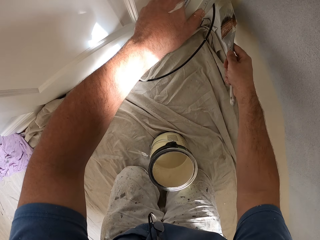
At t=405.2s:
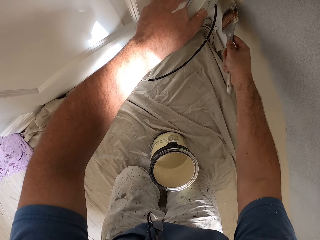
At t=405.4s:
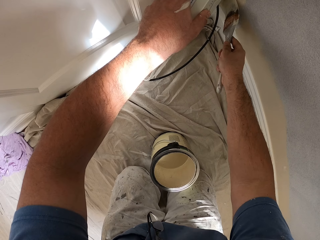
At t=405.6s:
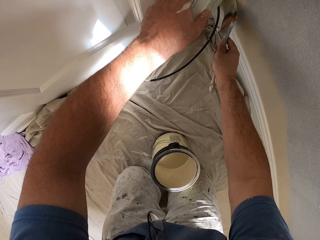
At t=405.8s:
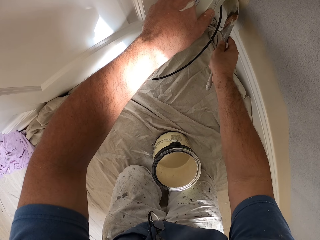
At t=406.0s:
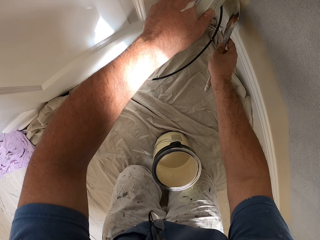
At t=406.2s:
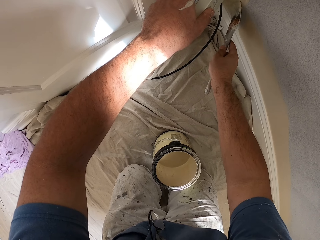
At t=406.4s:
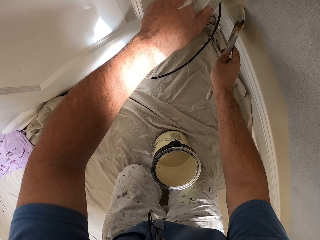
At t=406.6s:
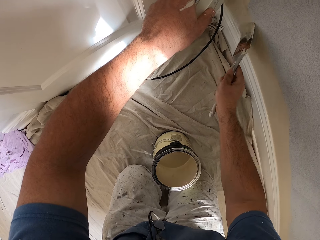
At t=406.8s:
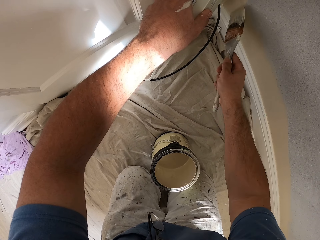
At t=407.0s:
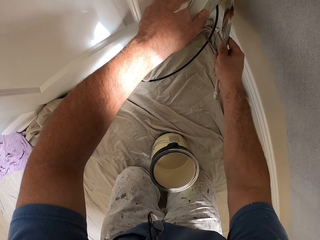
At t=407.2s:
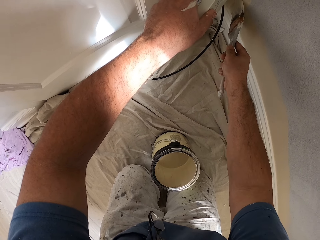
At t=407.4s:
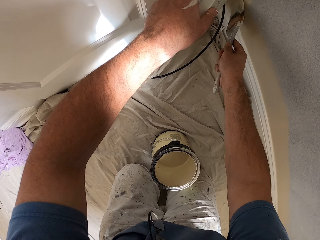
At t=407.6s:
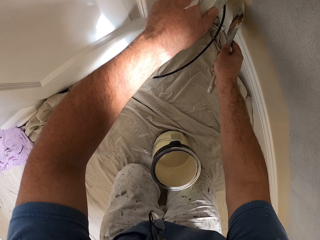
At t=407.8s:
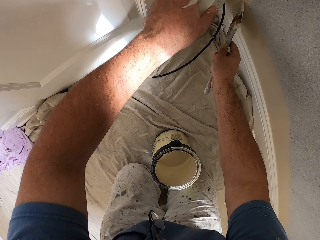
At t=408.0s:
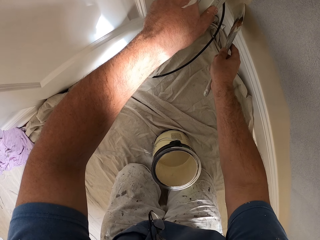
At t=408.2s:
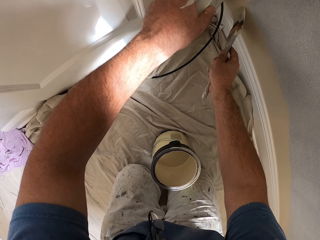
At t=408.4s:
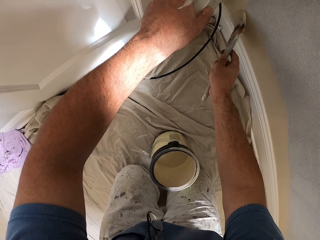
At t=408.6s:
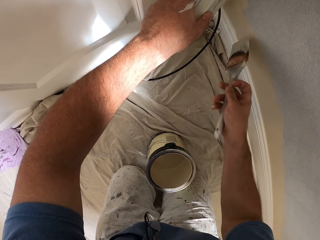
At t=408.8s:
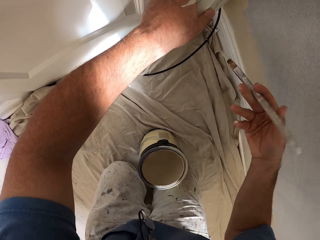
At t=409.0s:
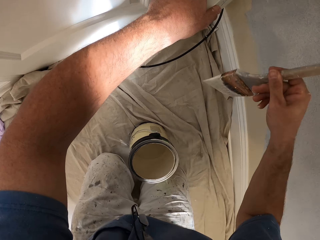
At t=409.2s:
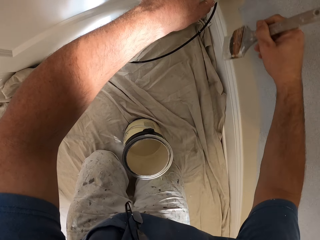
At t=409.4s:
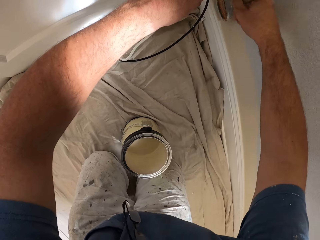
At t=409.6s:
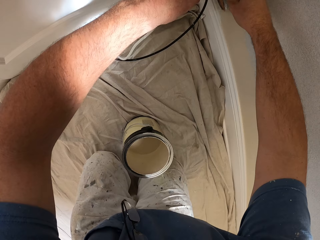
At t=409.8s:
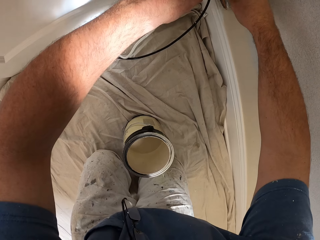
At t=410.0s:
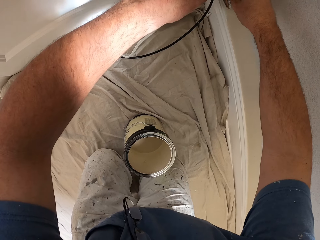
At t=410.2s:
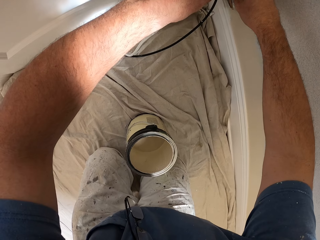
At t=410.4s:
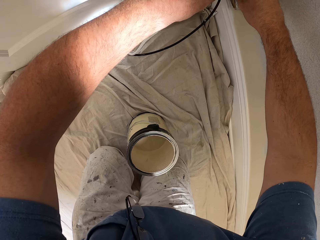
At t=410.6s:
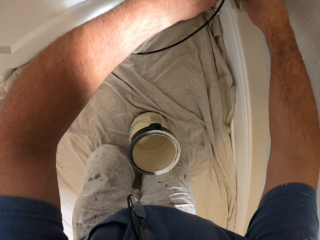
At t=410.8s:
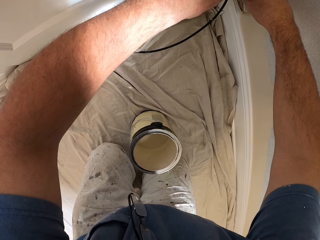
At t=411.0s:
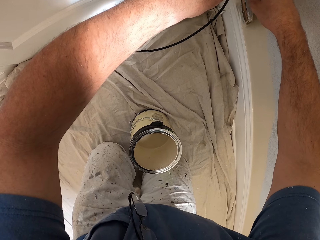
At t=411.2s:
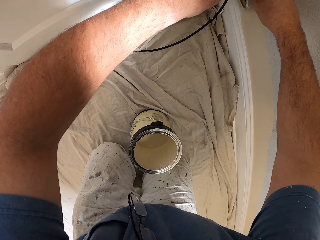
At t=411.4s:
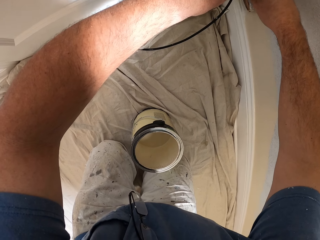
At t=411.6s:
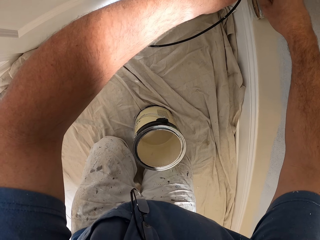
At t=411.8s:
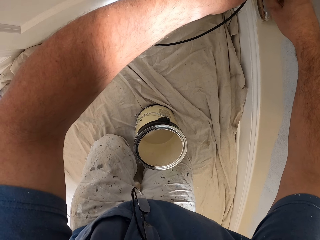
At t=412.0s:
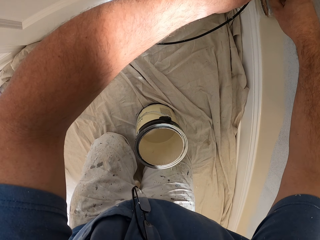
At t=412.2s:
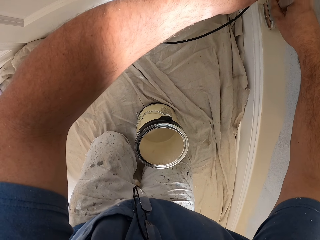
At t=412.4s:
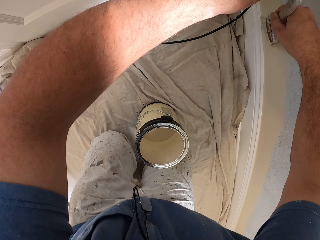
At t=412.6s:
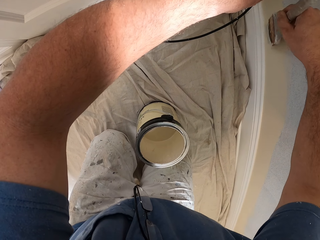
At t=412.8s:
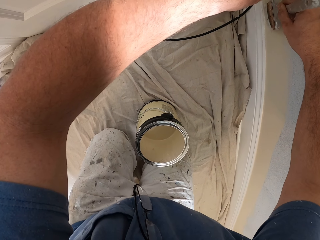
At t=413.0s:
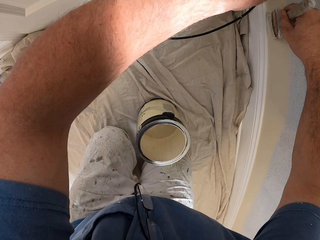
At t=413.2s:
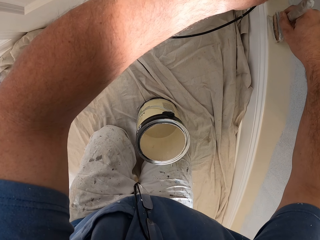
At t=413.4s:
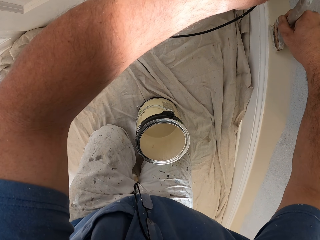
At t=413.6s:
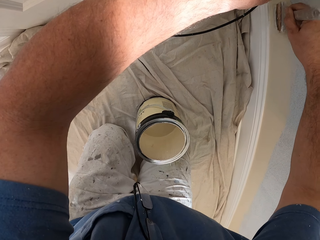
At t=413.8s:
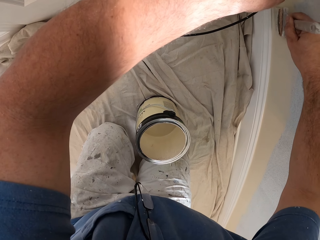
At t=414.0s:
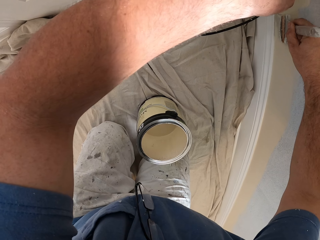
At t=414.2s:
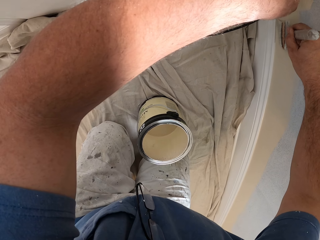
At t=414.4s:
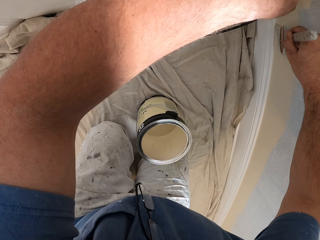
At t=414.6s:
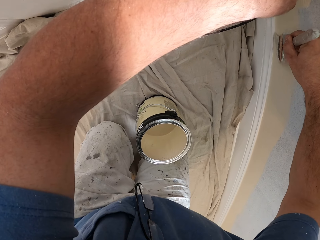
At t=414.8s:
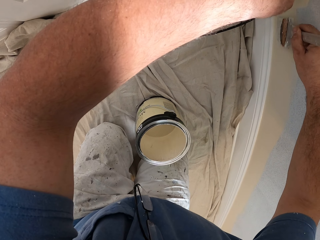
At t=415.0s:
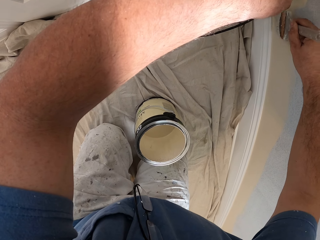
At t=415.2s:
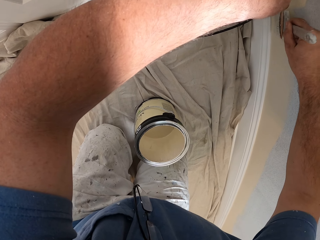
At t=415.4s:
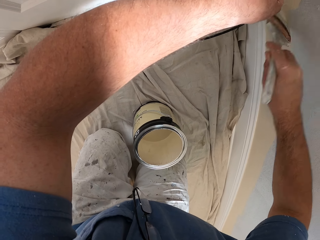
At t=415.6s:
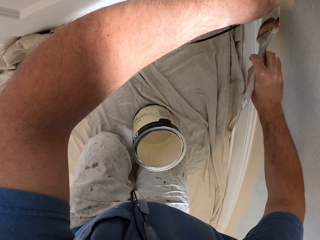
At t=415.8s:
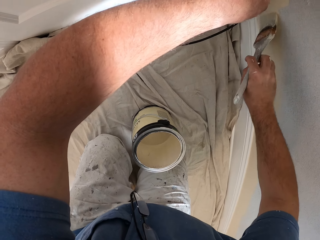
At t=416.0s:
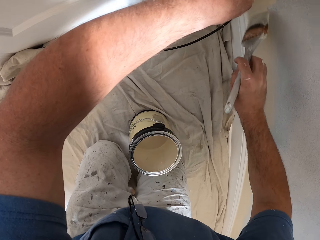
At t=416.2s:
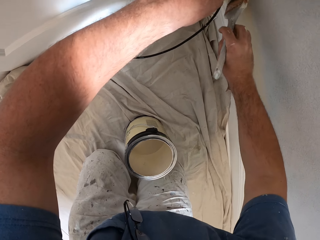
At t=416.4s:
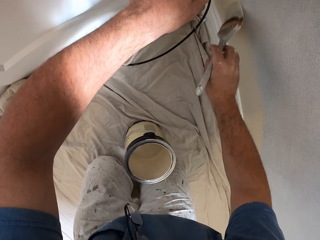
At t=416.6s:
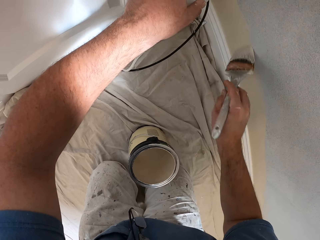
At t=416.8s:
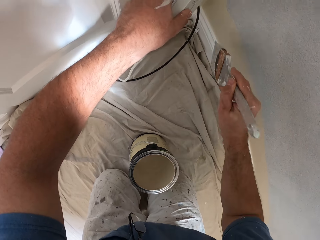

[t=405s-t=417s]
The camera wearer paints the wall.

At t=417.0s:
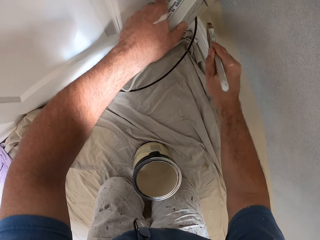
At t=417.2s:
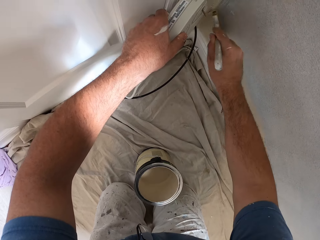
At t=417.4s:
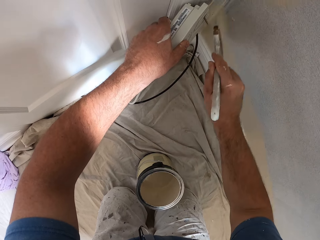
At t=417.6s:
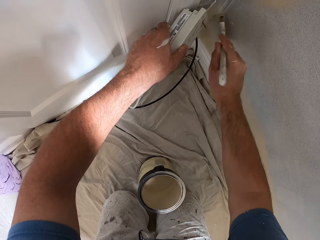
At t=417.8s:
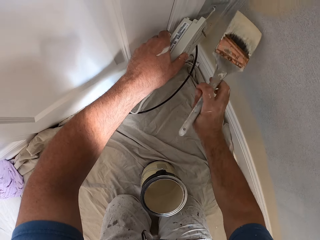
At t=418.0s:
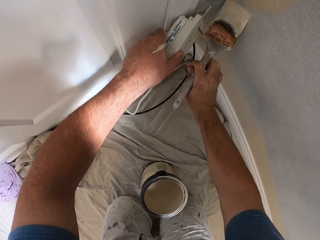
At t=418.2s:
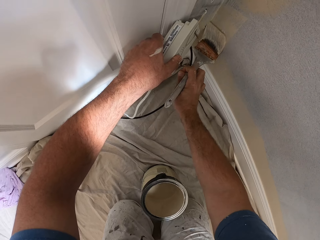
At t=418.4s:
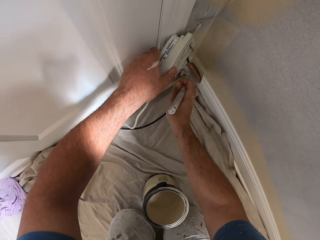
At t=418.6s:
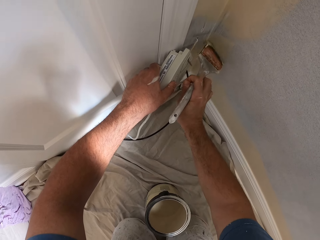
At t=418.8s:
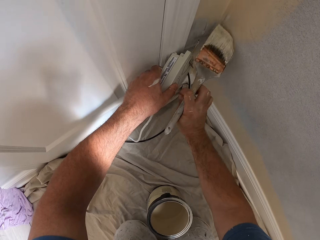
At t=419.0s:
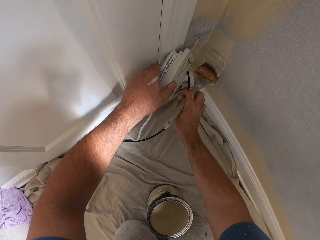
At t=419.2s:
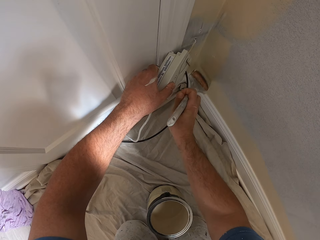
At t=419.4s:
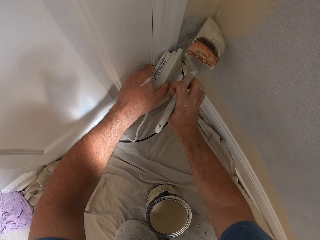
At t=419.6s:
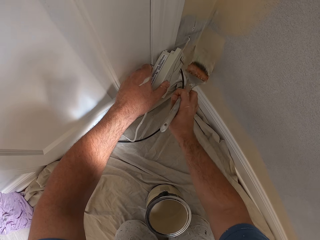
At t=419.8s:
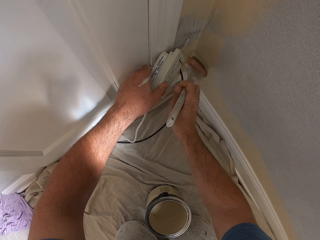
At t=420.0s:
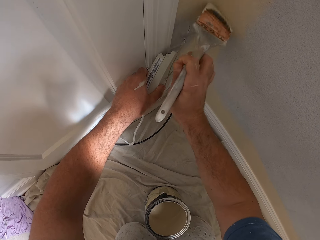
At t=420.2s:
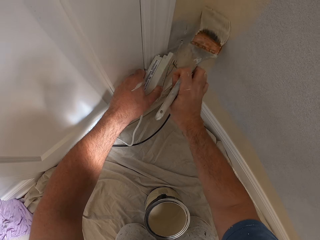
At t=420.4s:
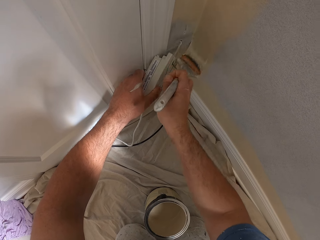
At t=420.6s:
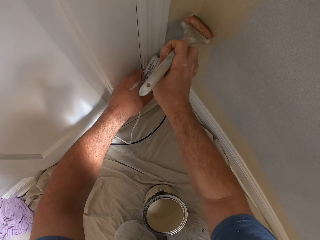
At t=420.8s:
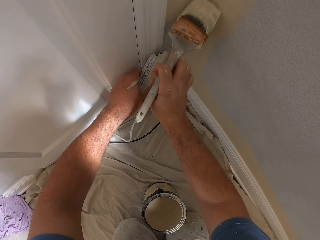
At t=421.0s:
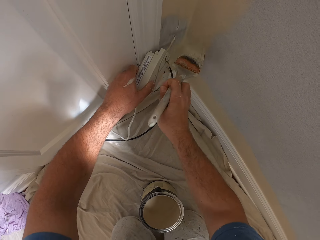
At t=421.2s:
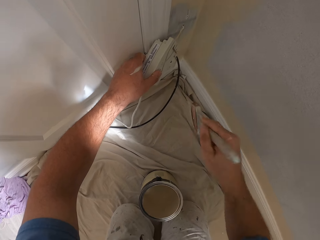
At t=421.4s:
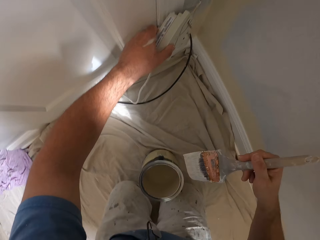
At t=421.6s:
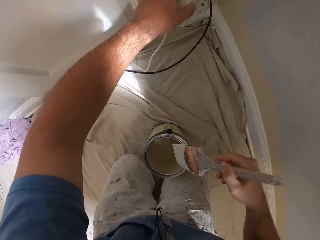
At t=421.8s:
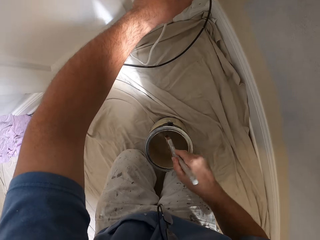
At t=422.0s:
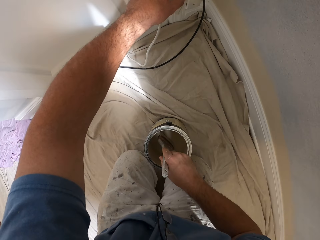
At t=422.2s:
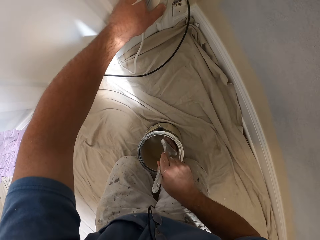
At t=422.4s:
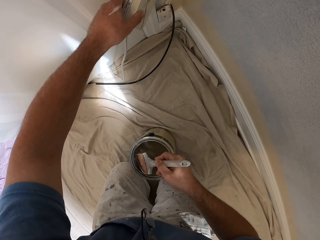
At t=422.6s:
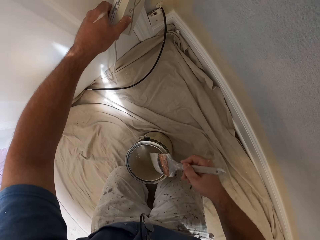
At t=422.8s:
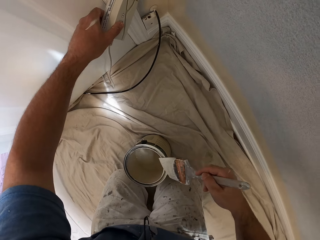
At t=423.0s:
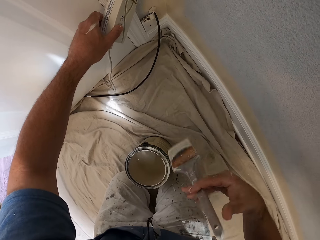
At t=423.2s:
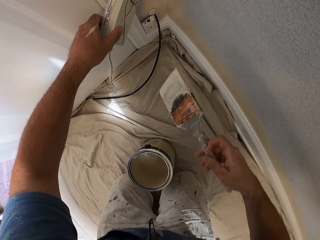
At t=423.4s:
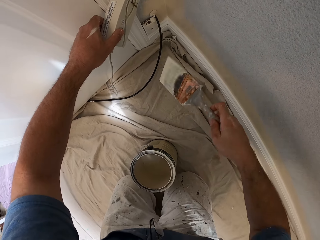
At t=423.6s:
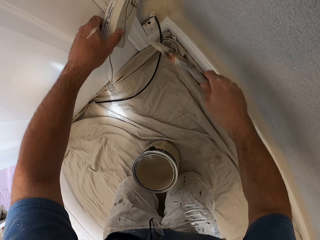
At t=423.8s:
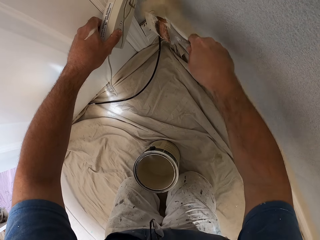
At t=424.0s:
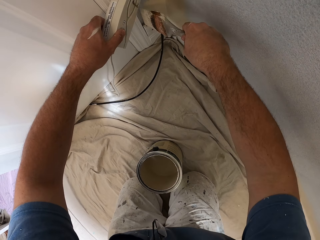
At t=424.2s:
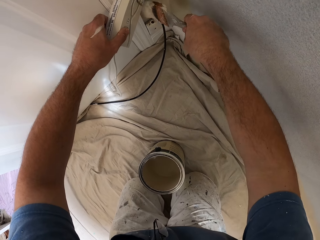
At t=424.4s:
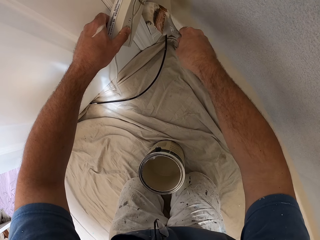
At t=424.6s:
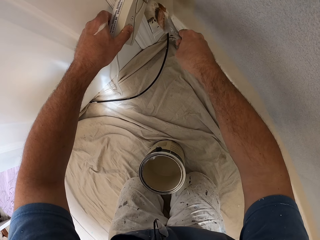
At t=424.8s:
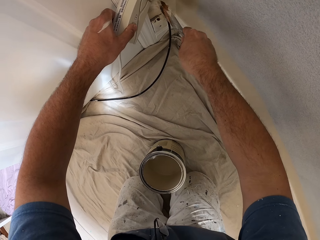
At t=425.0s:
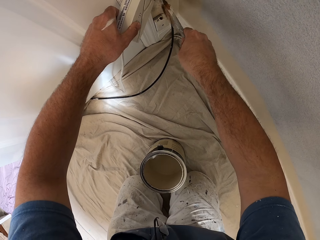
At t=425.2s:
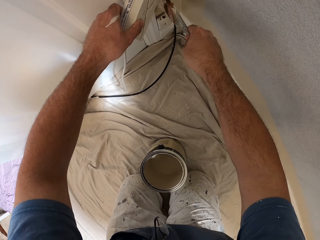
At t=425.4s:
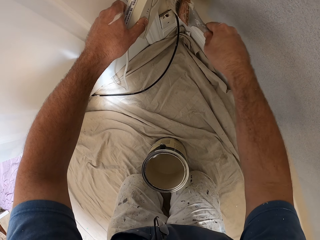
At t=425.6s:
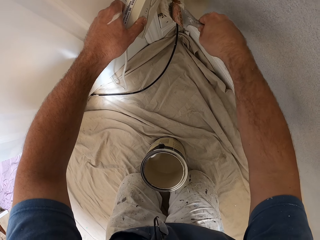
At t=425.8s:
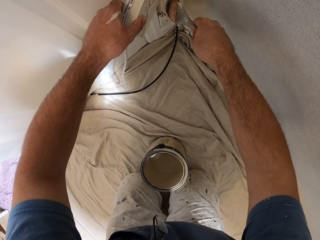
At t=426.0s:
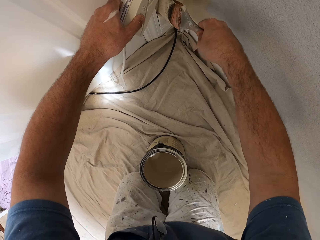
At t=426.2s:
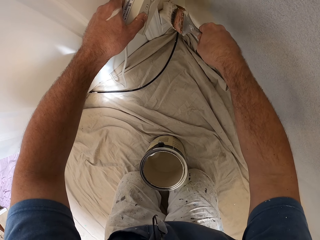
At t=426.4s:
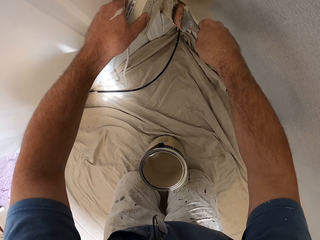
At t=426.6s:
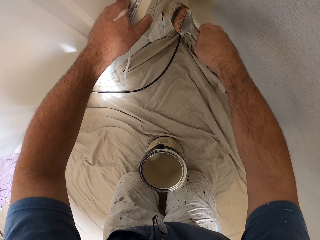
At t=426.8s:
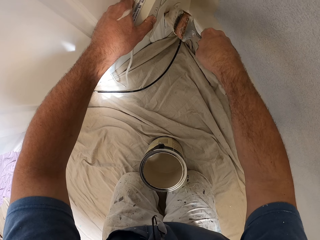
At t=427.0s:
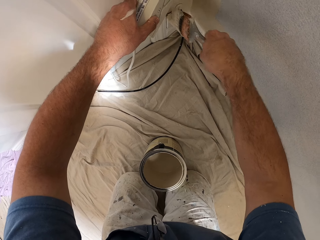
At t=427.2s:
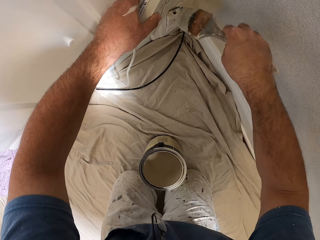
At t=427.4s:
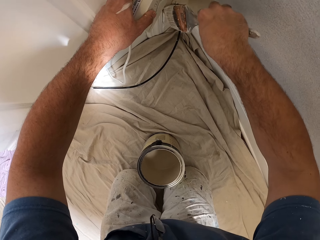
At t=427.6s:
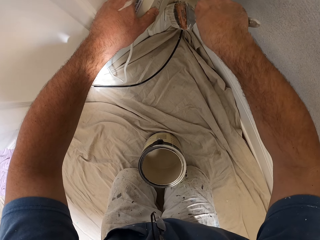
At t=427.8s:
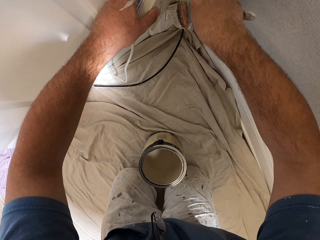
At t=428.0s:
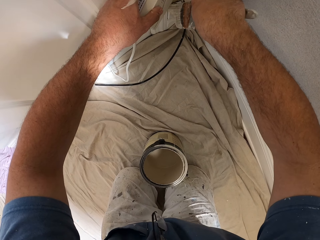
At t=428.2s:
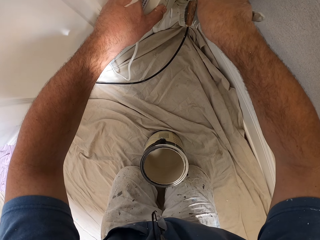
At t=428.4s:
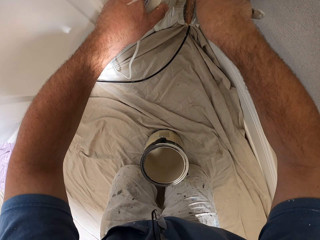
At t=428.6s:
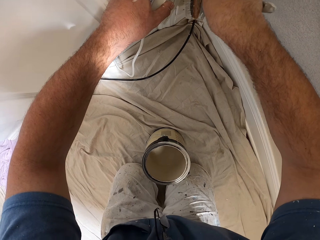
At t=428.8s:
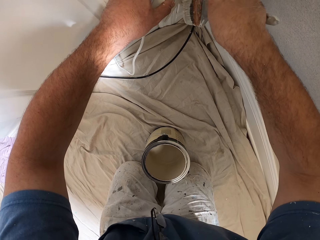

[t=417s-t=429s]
The camera wearer dips the paint brush in a paint container. They rub the paint brush at the edge of the paint container. They paint the wall.
